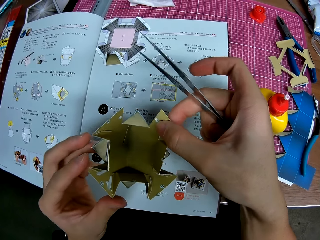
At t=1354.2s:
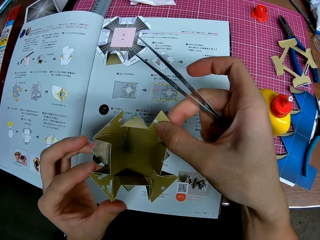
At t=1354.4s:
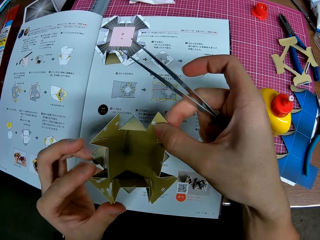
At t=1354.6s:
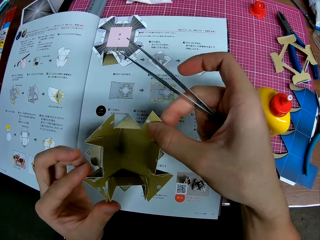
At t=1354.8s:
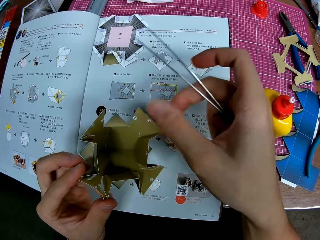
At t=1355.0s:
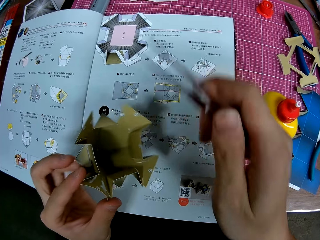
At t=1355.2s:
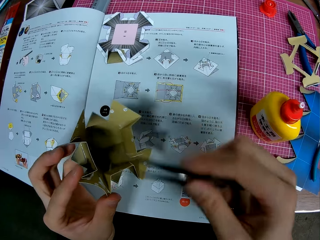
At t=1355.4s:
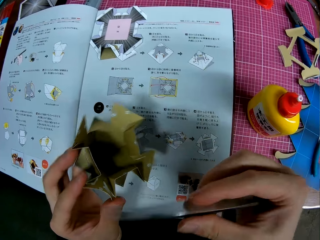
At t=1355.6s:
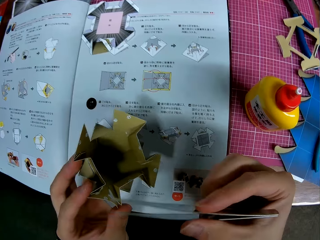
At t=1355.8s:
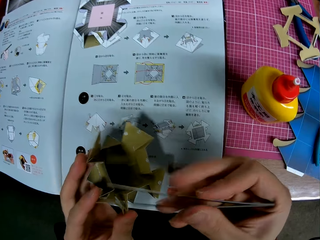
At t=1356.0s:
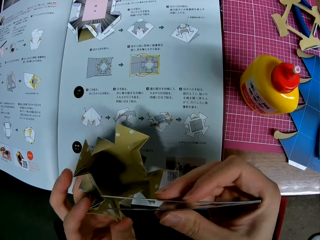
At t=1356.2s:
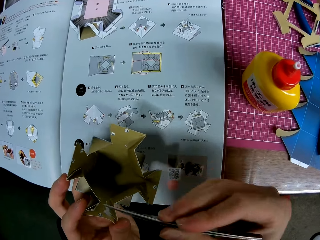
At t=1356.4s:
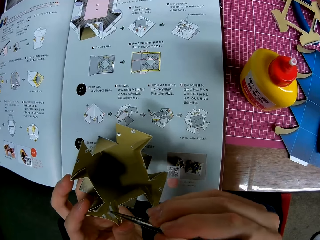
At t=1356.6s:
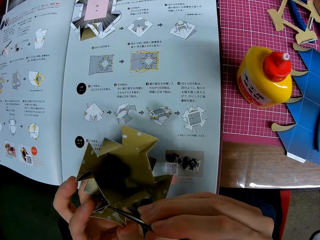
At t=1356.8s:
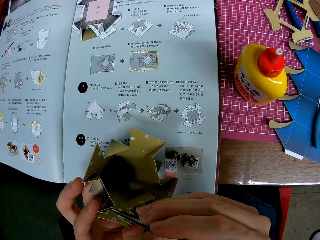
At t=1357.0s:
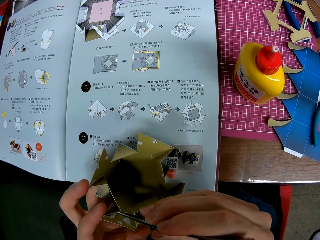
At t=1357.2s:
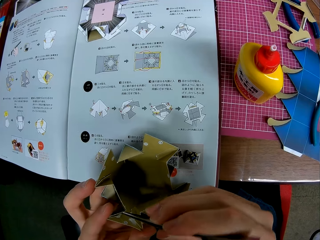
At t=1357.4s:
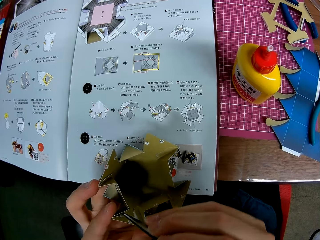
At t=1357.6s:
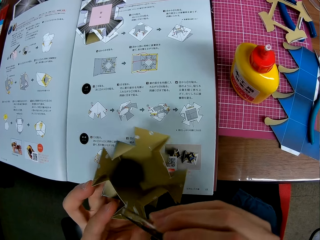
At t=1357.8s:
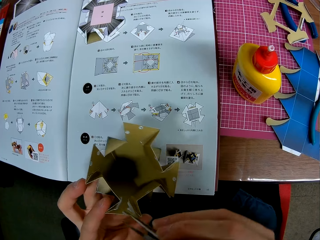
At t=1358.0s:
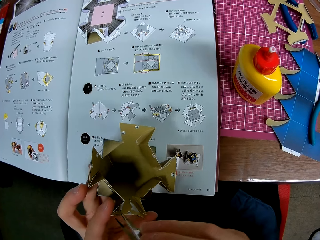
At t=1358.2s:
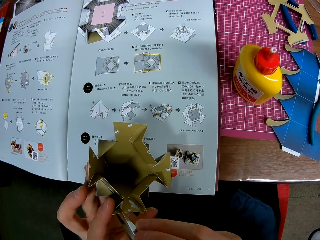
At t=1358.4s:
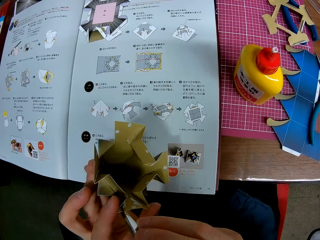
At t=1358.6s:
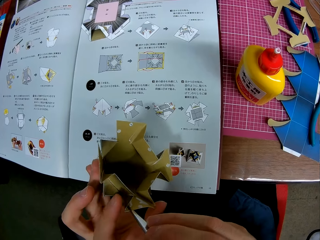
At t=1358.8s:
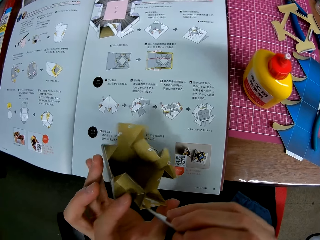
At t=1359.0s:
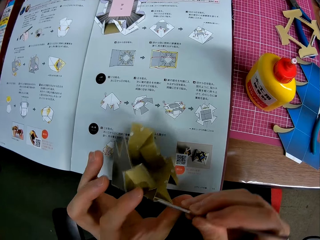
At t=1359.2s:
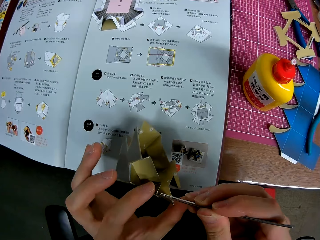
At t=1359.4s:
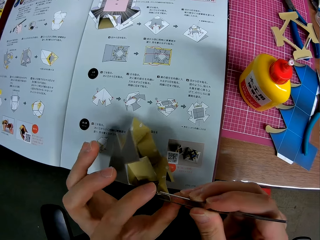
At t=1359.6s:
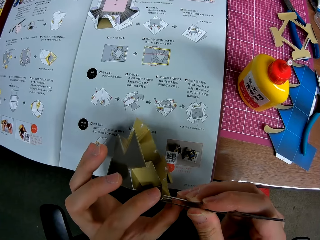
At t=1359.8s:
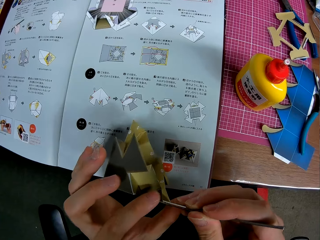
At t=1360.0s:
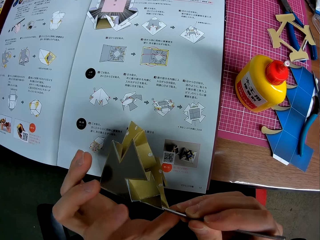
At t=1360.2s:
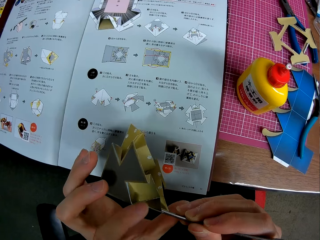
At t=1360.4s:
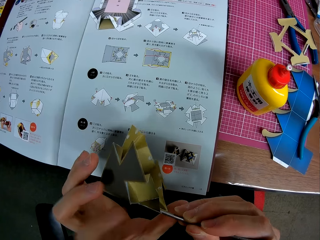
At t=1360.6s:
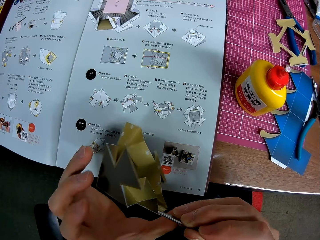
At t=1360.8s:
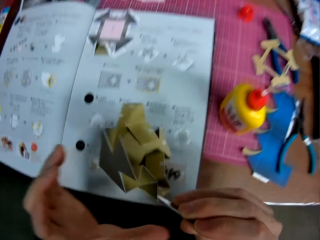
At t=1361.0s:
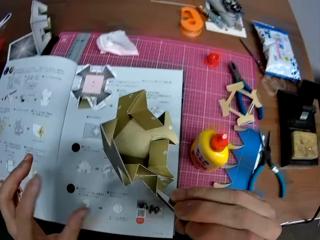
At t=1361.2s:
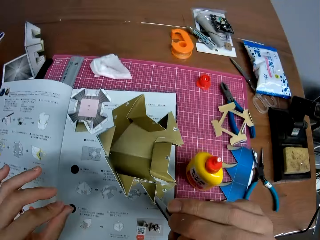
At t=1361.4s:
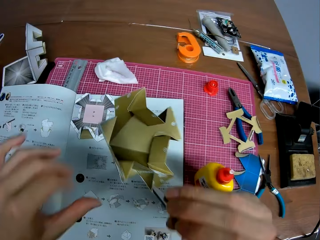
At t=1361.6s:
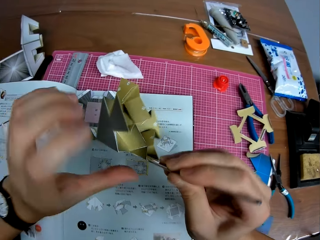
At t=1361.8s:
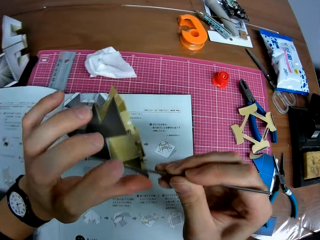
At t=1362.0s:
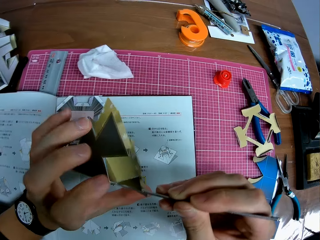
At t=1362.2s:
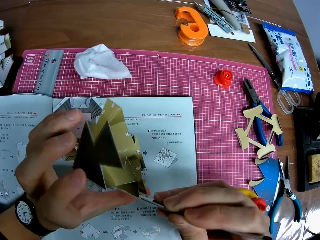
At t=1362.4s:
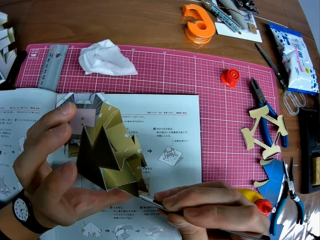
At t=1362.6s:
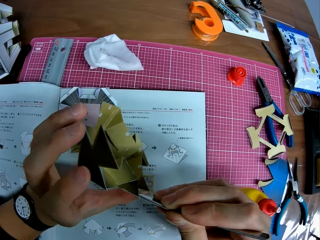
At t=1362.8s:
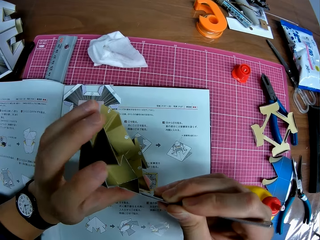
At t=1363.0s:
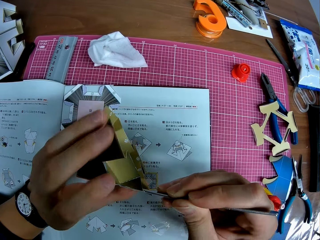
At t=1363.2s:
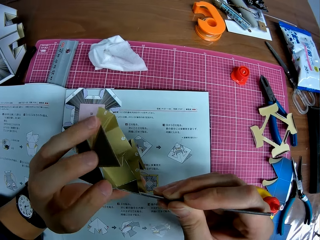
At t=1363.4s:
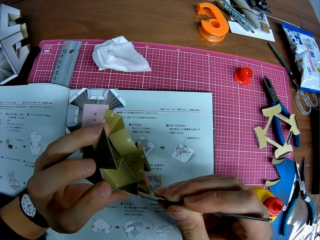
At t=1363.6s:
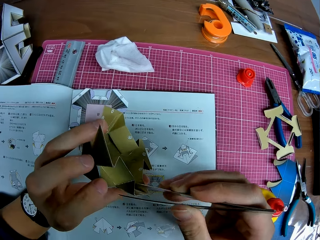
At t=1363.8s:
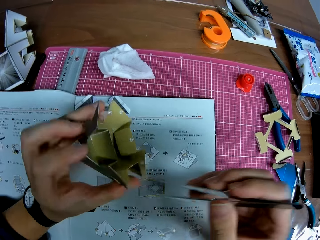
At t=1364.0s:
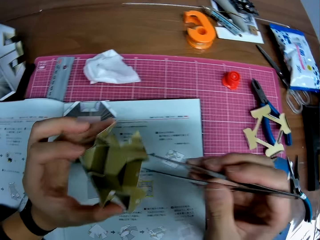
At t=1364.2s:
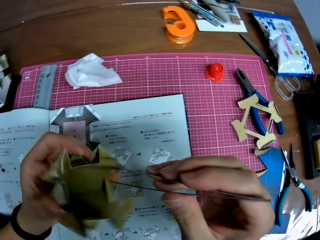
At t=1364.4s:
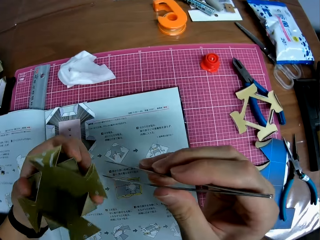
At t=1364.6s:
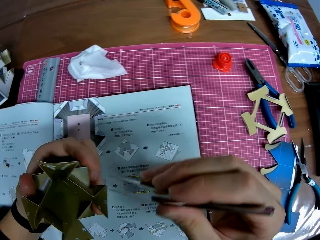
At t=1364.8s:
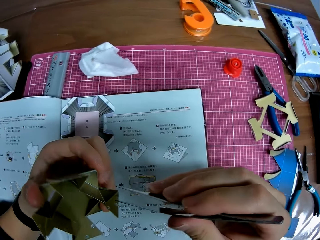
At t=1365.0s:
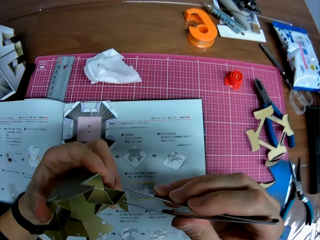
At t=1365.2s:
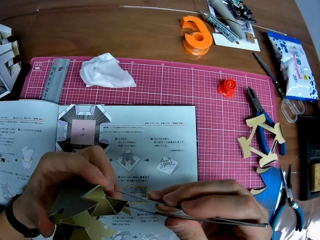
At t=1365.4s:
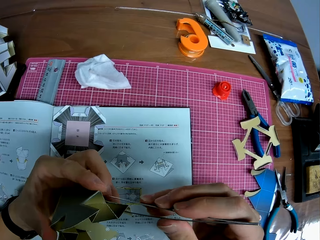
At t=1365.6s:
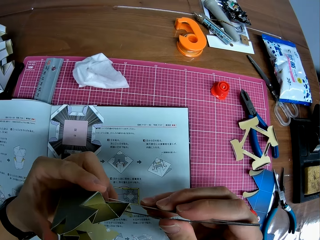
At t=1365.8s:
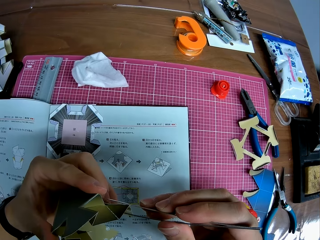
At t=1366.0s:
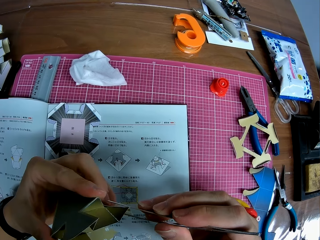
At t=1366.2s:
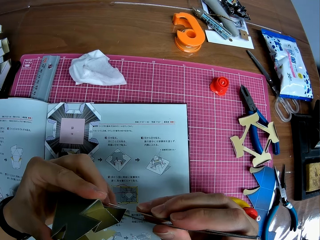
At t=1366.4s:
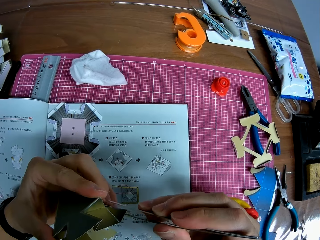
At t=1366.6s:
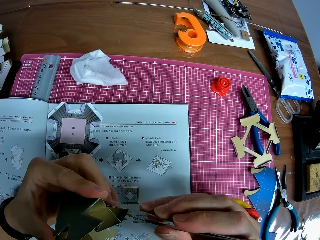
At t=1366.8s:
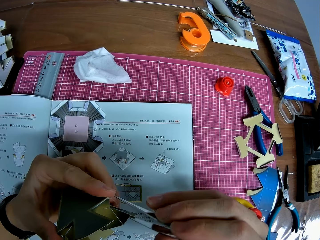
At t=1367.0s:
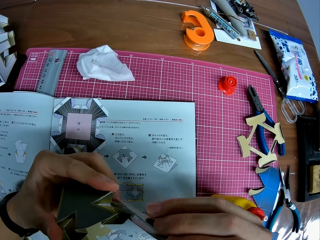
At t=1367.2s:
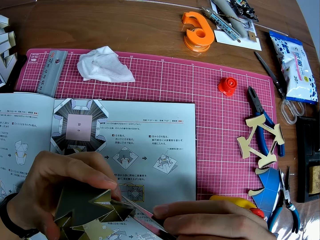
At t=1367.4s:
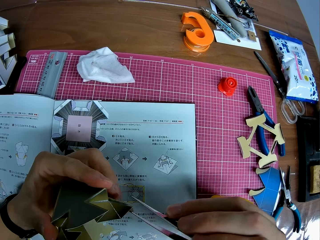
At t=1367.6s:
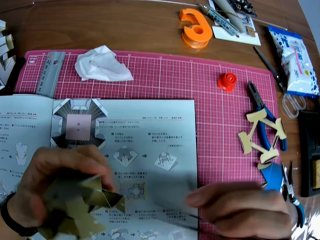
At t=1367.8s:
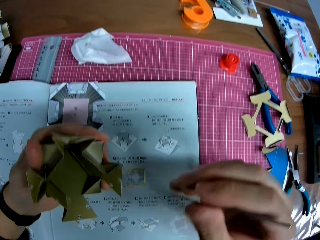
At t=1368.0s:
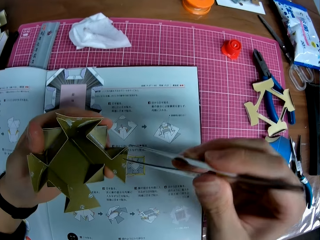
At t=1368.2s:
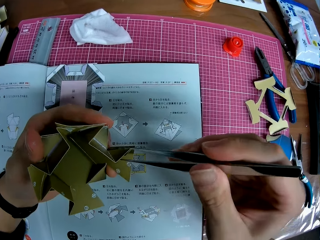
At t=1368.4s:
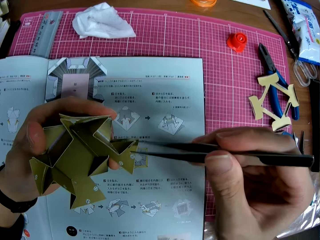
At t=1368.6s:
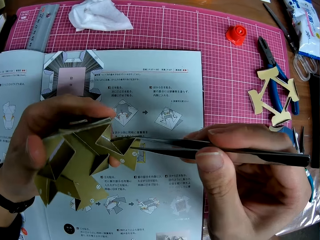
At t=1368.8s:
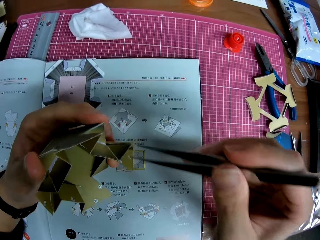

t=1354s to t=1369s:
The camera wearer adjusts the architectural model joint with the tweezers. They grip the architectural model joint with the tweezers. They lift the architectural model joint using the tweezers. They release the architectural model joint from the tweezers. They rotate the architectural model with the left hand. They hold the paper craft with the tweezers.

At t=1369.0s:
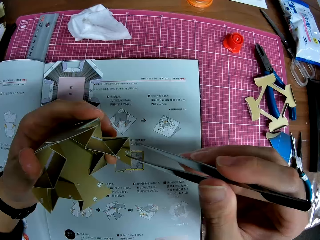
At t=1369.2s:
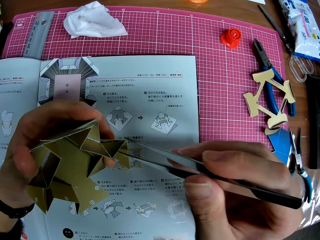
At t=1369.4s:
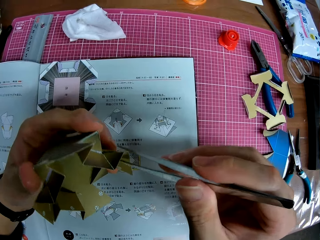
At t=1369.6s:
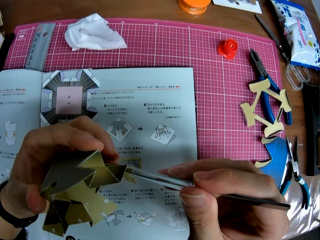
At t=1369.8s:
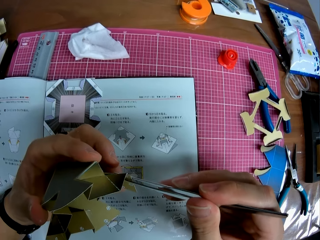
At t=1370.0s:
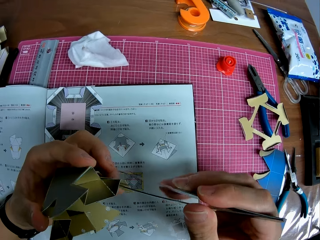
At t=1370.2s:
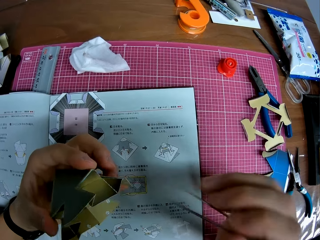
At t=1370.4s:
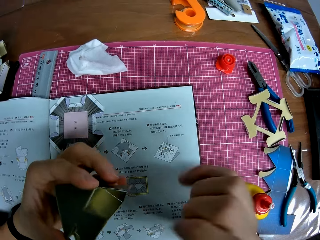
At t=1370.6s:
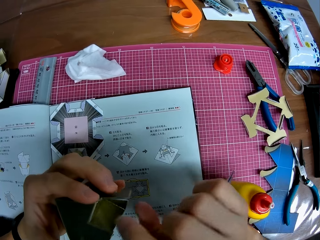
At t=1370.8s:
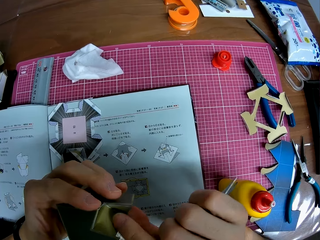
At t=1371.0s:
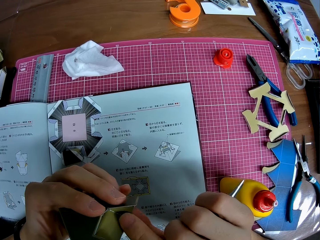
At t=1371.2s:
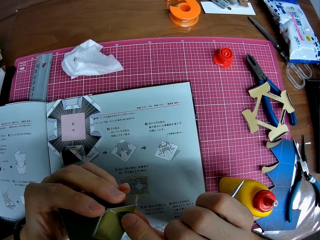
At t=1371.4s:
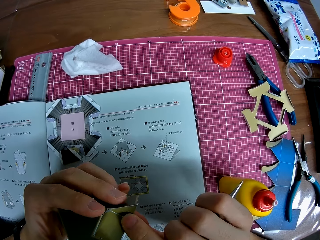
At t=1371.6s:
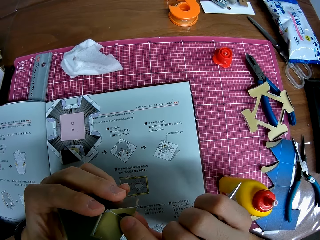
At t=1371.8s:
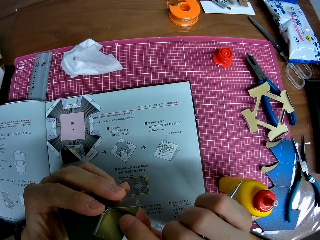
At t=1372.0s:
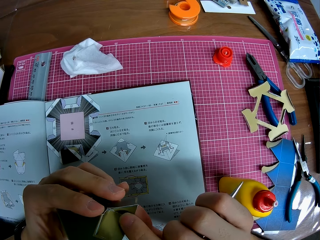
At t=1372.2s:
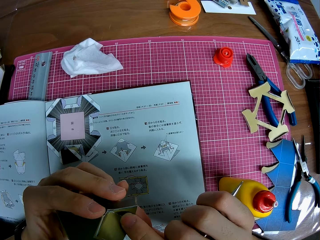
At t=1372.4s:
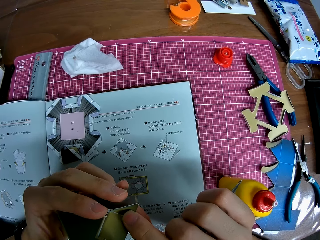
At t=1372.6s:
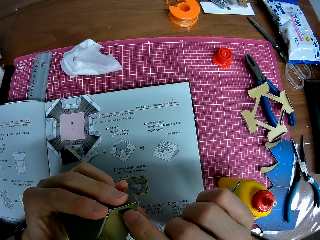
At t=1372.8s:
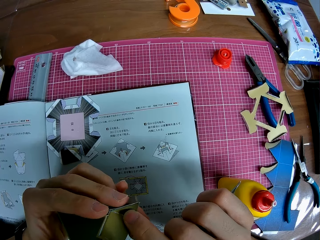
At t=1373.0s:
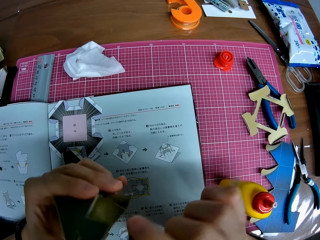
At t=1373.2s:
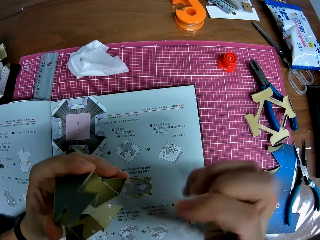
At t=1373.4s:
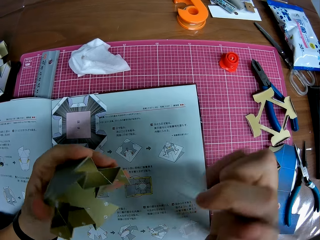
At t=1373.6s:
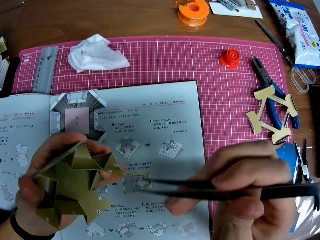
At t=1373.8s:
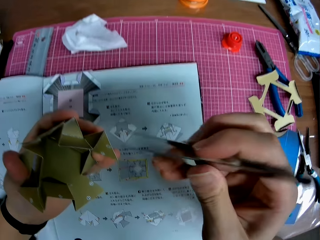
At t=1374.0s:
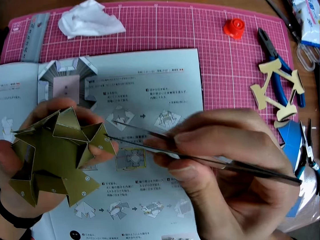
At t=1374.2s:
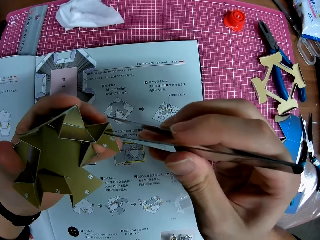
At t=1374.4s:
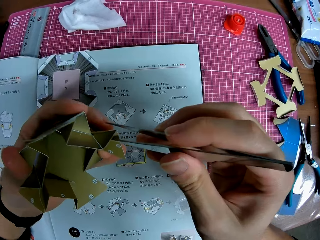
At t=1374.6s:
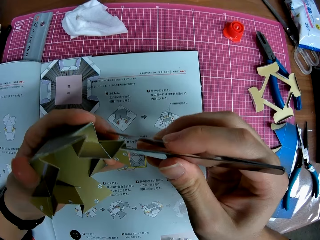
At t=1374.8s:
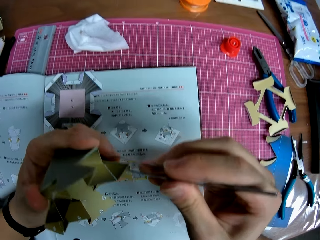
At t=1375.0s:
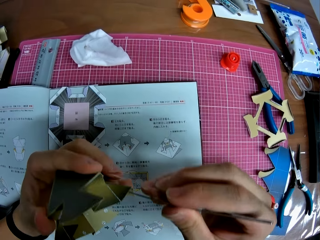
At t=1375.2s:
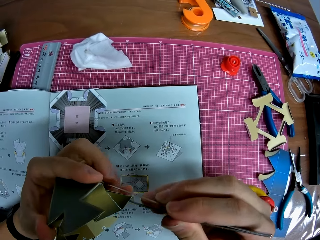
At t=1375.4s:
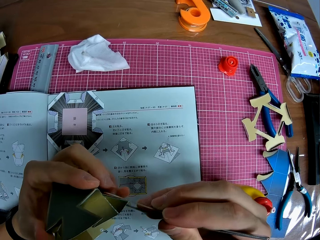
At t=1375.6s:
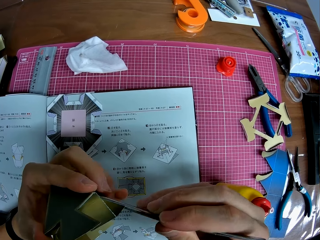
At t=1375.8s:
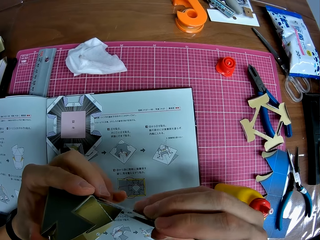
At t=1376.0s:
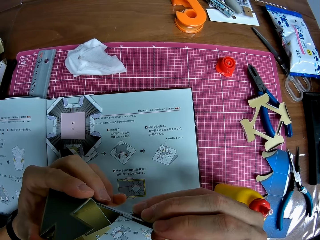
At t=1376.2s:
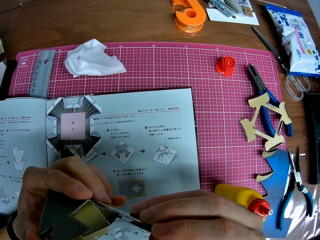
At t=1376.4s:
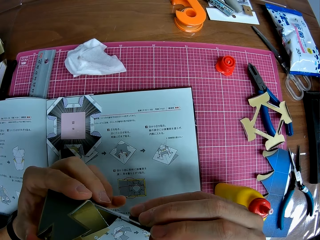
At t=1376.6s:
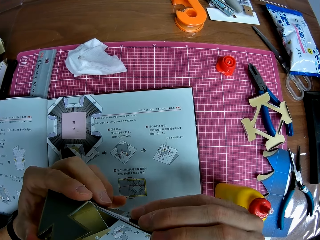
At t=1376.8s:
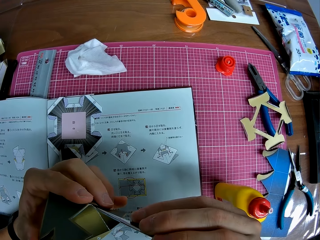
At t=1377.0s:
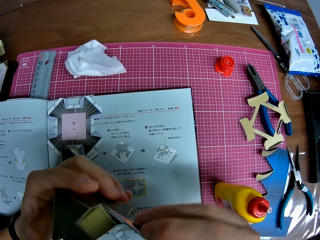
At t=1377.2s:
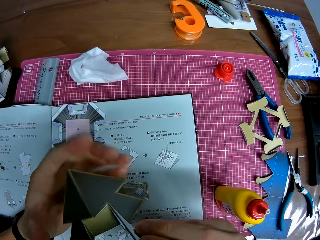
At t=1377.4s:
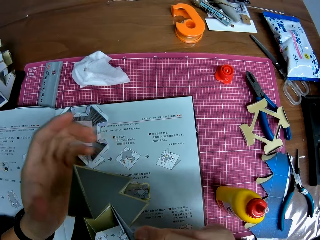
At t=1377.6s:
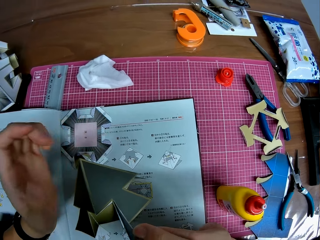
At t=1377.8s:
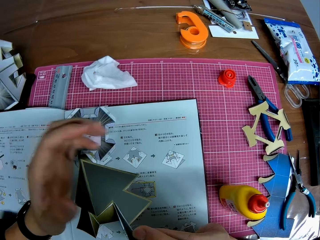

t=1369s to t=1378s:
The camera wearer adjusts the craft with his fingers. He holds down the craft with the tweezers.
